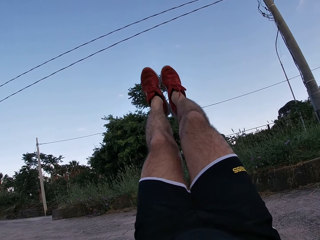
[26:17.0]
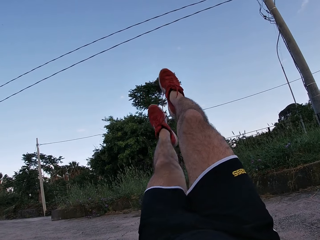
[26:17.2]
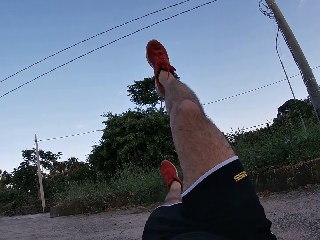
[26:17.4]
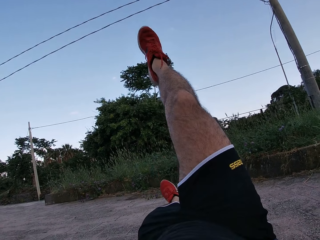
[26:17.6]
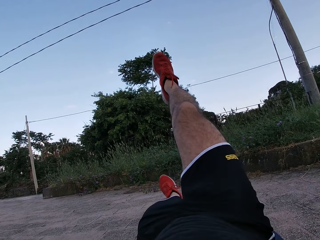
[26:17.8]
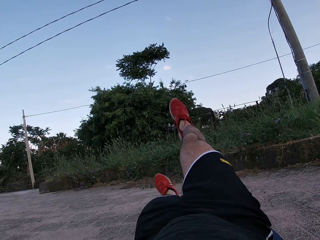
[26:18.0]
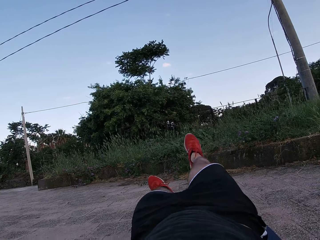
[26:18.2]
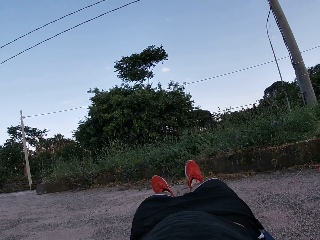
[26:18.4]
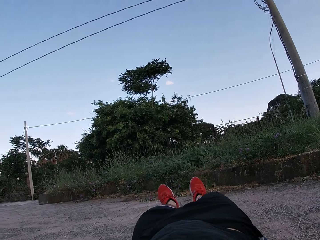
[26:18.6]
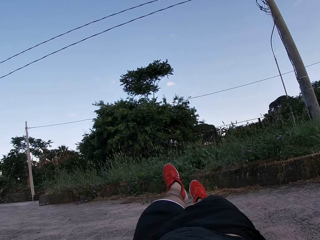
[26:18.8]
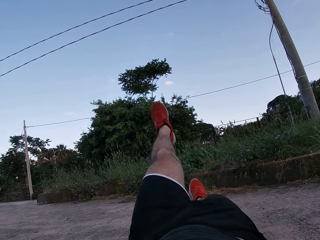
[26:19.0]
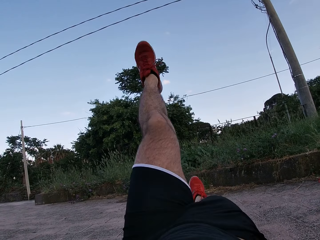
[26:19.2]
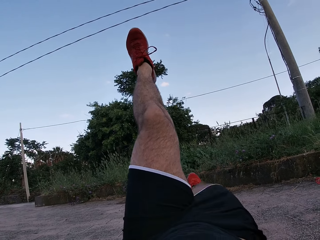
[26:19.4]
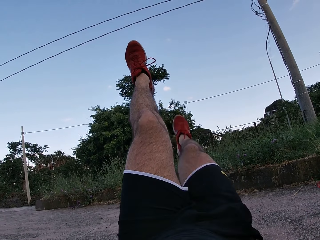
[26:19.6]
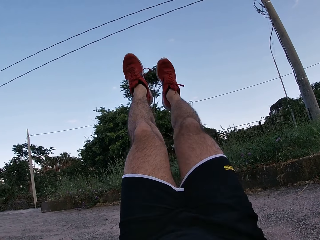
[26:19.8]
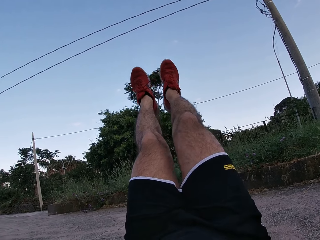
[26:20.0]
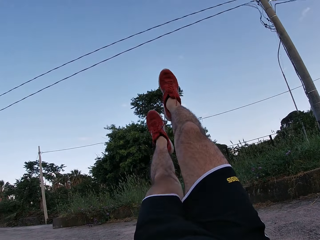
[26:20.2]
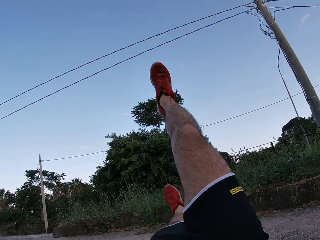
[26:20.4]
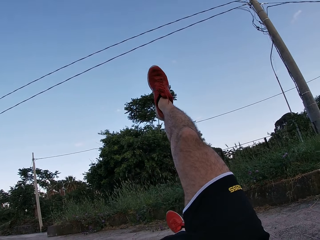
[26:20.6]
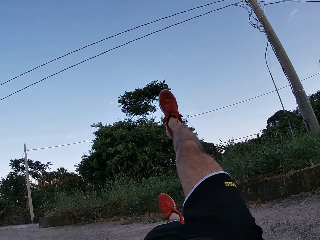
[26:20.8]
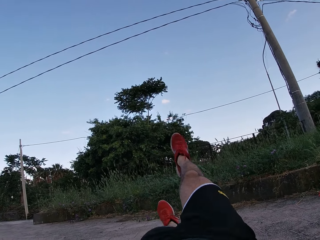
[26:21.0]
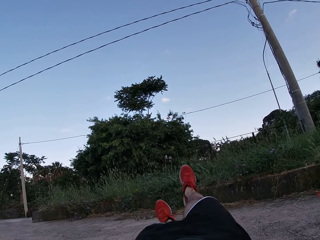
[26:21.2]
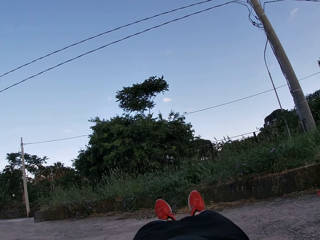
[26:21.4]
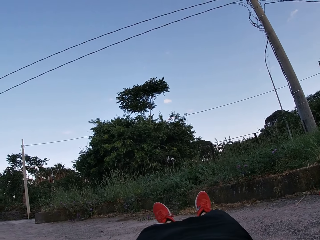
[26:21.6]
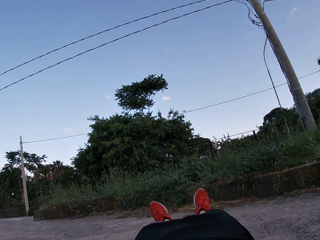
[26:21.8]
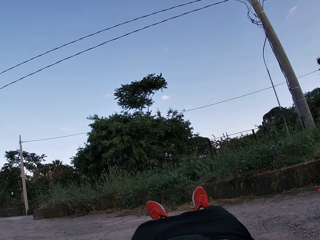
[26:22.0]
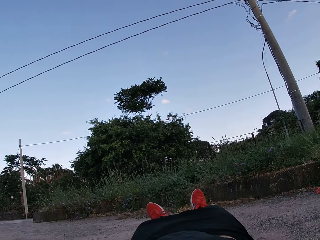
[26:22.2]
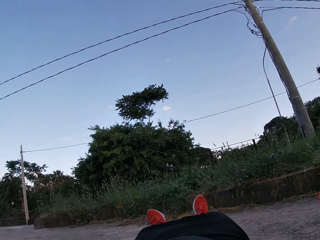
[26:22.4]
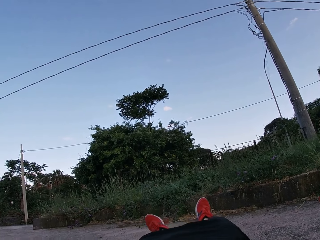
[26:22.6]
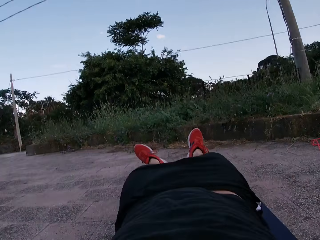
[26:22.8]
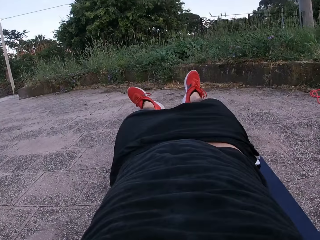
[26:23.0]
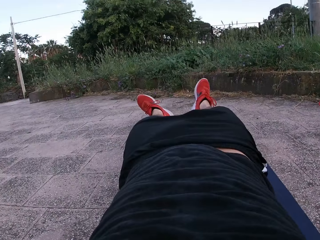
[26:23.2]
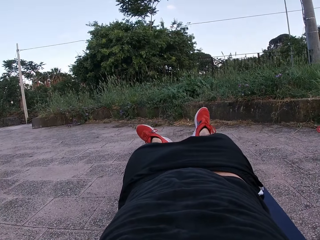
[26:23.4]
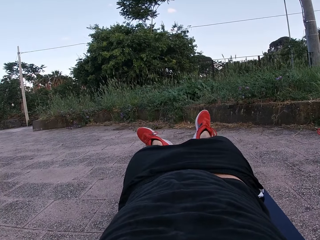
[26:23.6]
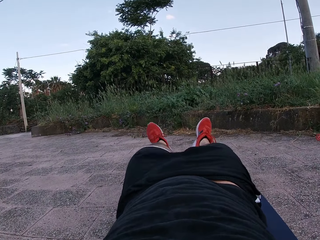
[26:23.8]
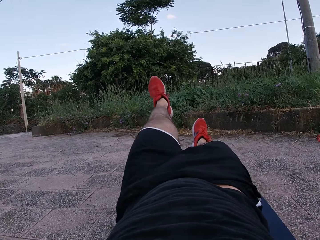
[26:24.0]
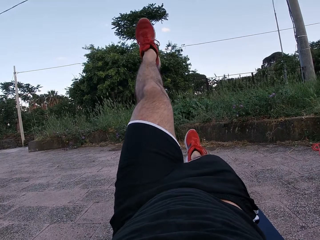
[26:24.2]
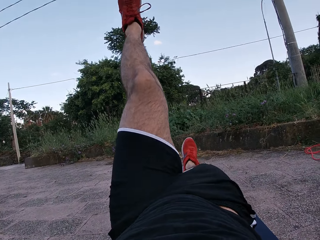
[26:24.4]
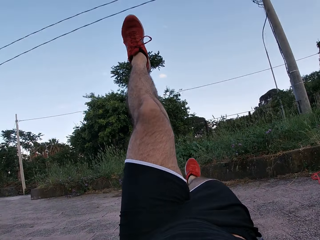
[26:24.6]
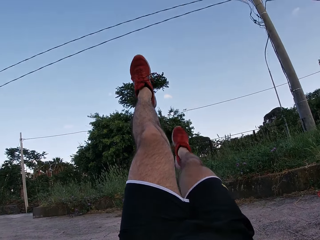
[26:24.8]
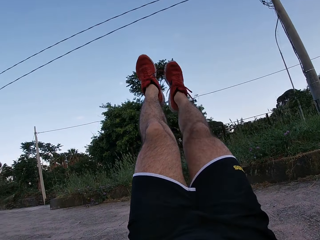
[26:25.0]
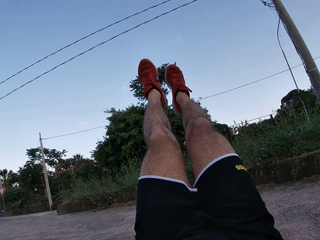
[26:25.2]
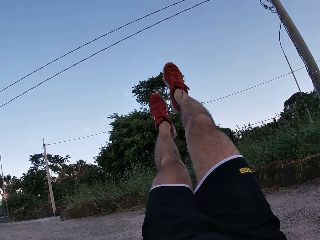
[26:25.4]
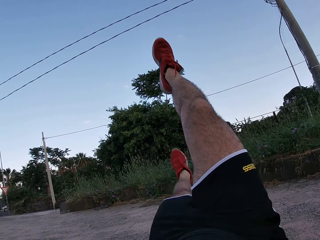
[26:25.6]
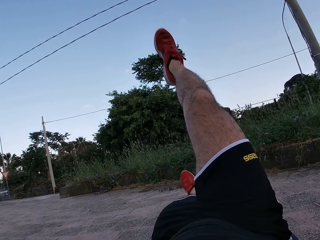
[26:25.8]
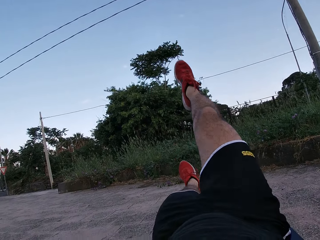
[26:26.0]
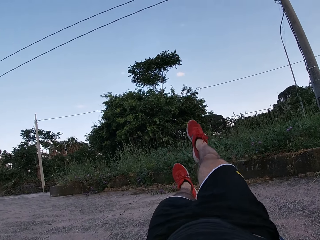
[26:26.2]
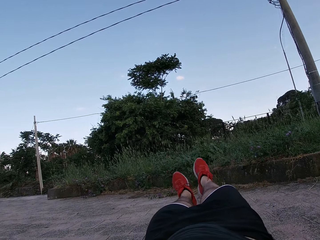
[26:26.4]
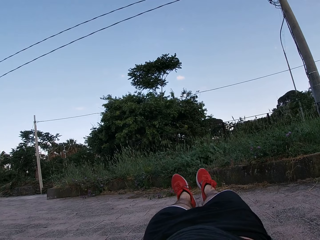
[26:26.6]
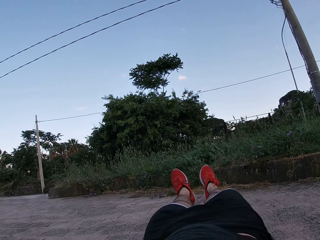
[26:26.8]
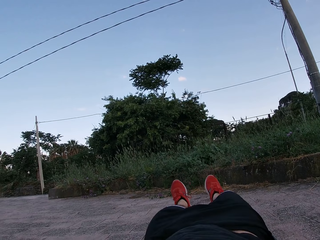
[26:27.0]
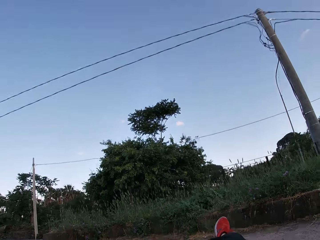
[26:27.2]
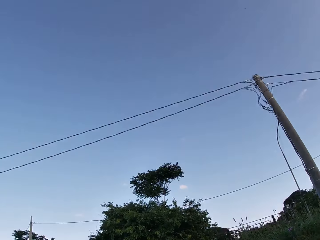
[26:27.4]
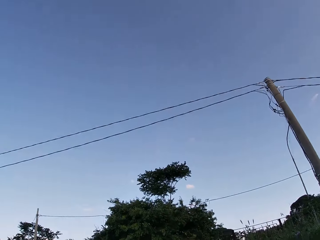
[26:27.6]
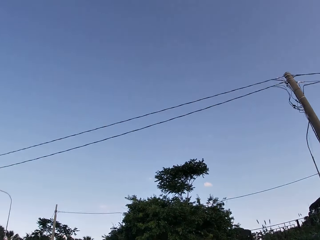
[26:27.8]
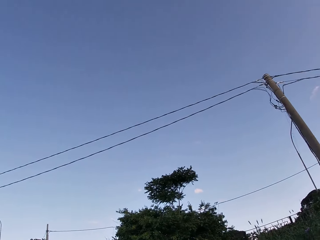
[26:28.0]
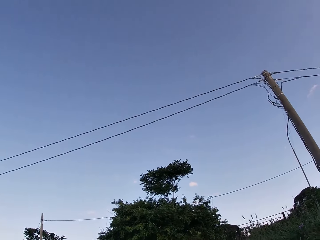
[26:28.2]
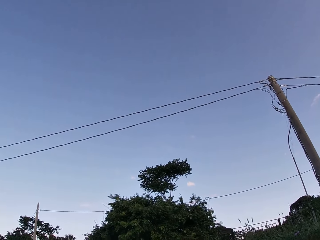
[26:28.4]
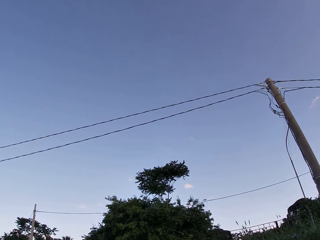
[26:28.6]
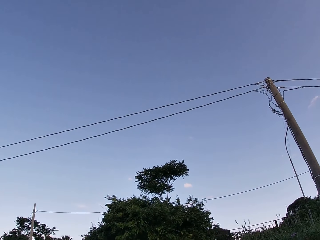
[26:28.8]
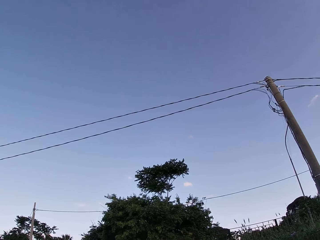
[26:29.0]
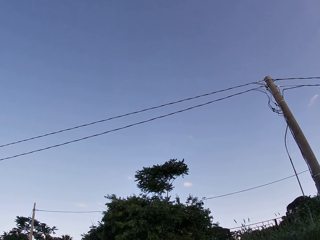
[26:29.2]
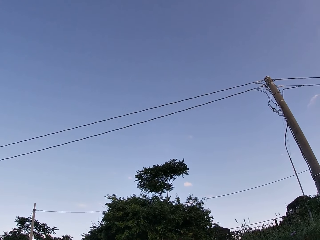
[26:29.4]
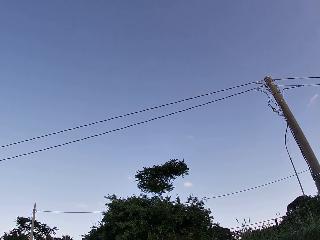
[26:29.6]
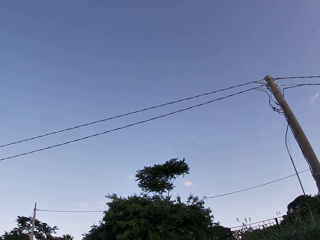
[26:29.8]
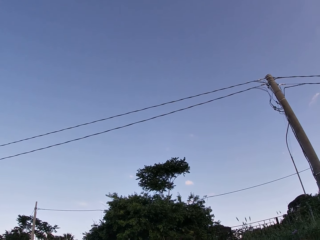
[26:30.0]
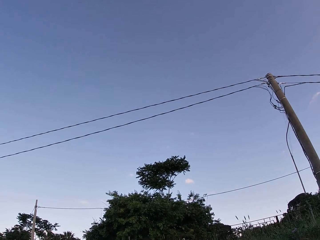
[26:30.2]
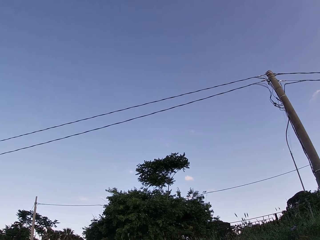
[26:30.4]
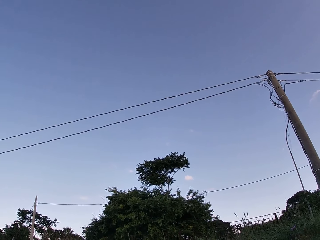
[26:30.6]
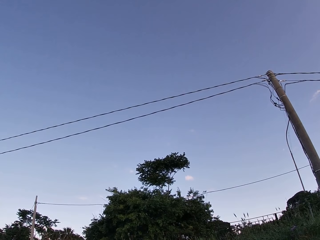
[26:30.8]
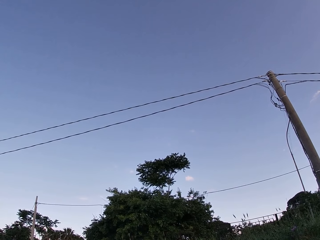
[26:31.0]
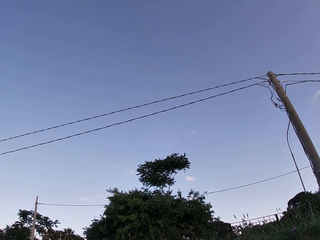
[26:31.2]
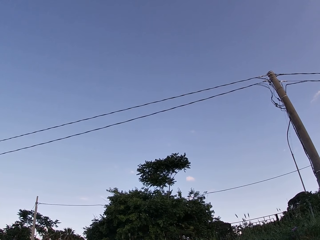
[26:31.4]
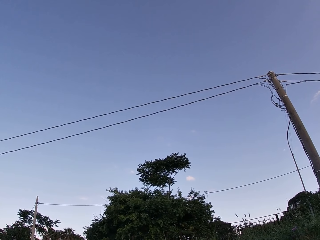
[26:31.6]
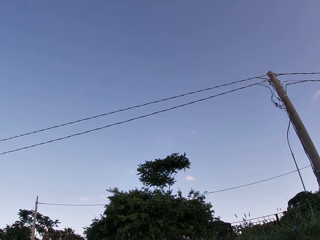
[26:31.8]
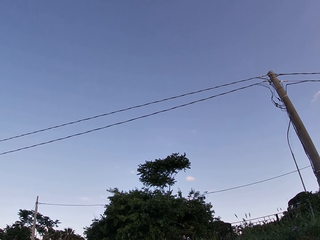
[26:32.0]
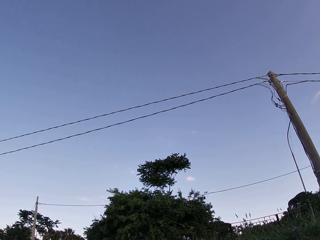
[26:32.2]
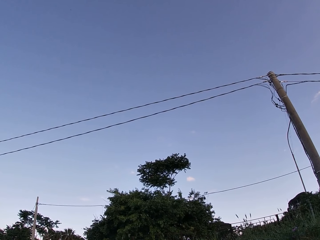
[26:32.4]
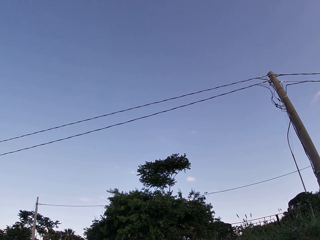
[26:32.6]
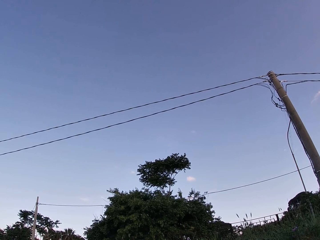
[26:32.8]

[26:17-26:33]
The camera wearer raises both his legs. He drops both his legs. He looks around. He raises both his legs. He drops both his legs. He looks around. He raises both his legs. He drops both his legs. He looks around. He looks at the sky.

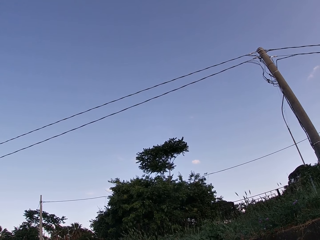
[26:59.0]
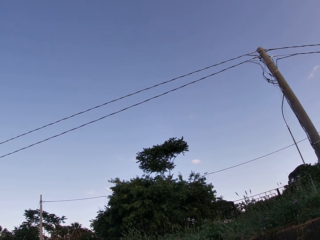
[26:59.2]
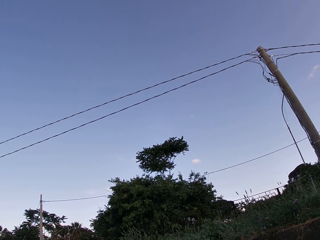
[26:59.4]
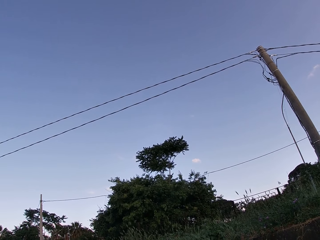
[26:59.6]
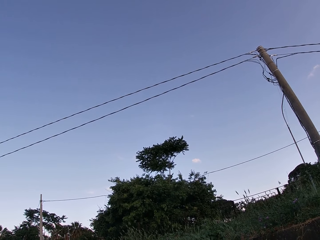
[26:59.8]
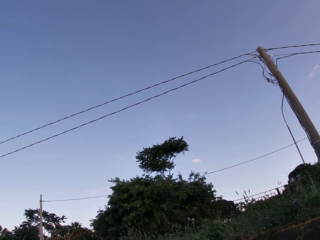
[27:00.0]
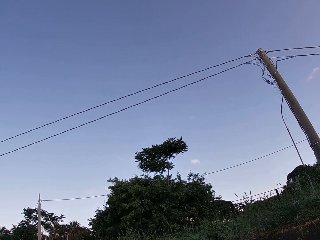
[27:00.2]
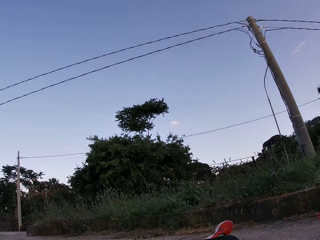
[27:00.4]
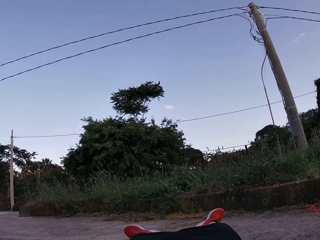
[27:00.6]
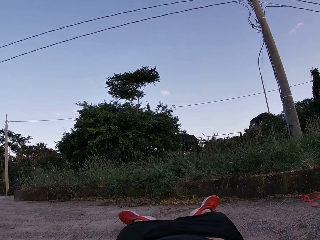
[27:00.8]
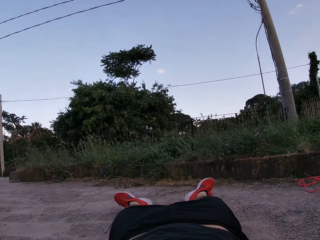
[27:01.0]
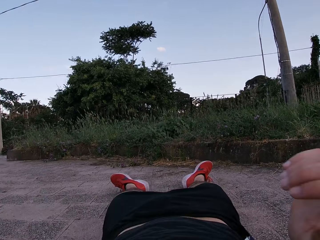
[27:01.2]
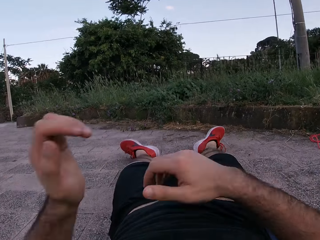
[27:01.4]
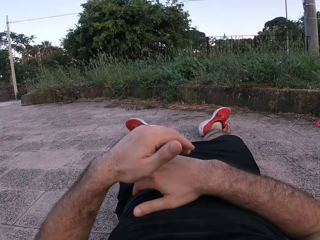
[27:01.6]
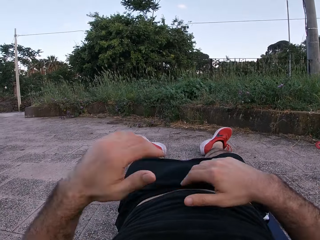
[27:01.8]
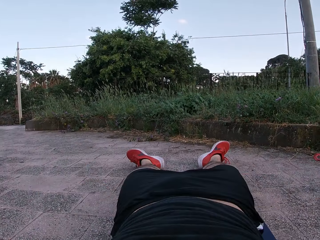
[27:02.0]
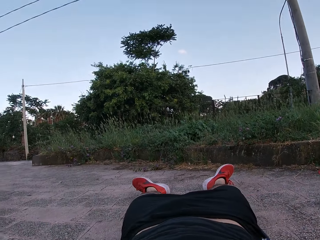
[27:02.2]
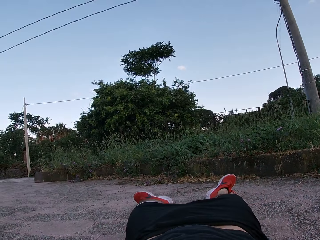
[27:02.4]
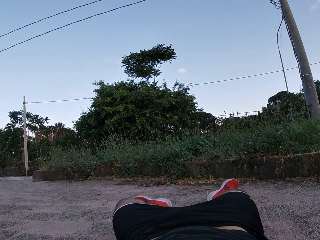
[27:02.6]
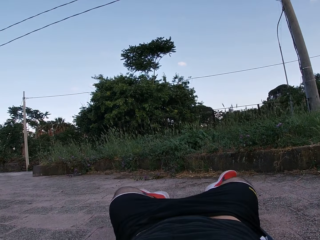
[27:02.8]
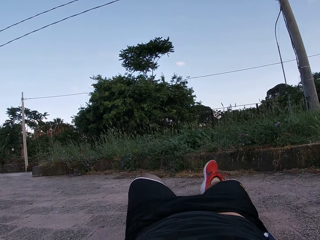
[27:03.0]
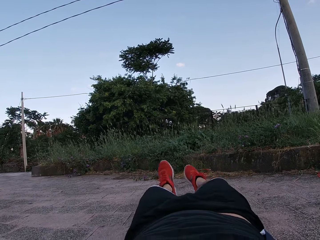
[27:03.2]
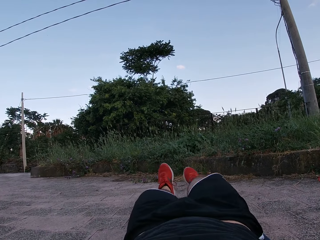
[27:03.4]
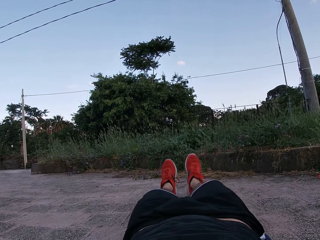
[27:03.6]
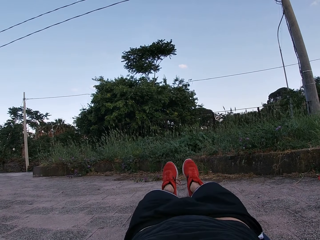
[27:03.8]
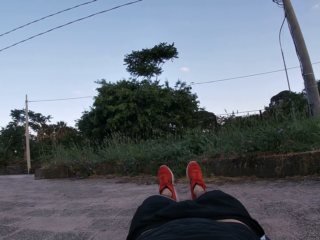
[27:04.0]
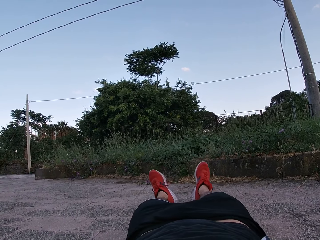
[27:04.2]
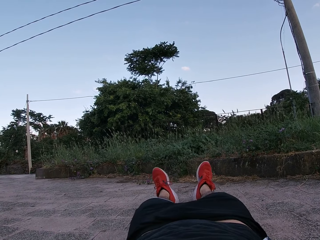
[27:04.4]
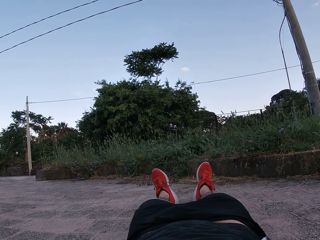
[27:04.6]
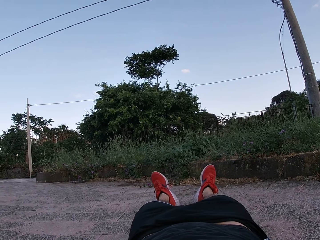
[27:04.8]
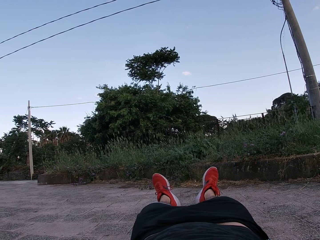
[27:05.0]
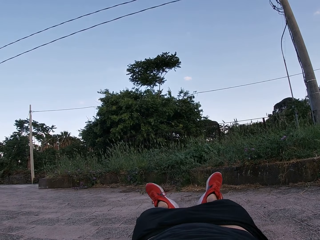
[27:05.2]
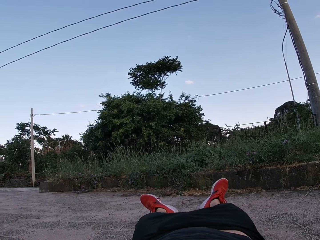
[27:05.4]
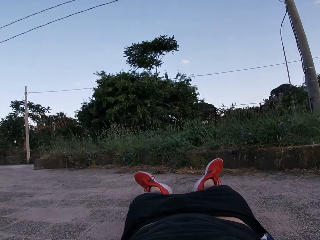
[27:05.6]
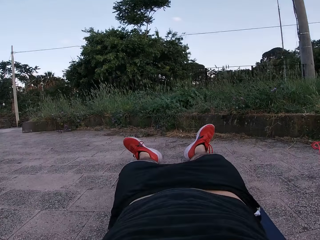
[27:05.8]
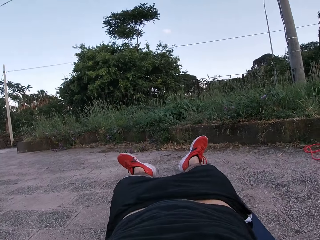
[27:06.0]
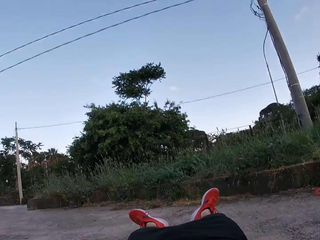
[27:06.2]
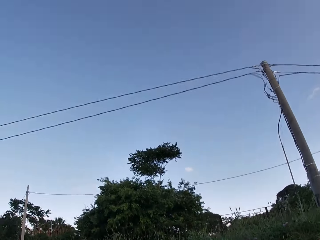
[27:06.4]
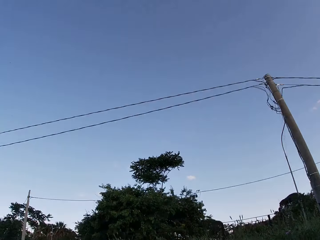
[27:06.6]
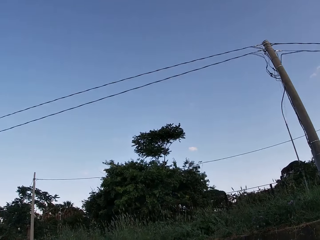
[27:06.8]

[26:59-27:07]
The camera wearer looks around. He moves both hands and lifts both hands. He looks around. He moves both legs. He looks around. He stretches his legs.
